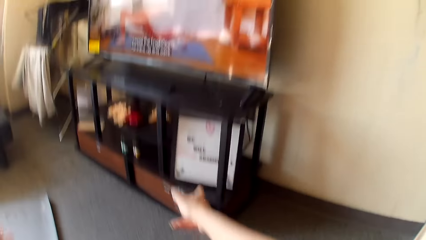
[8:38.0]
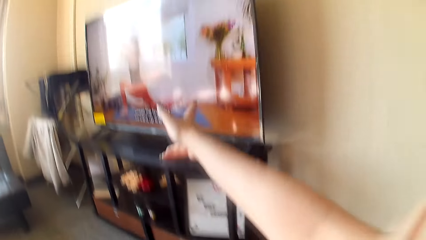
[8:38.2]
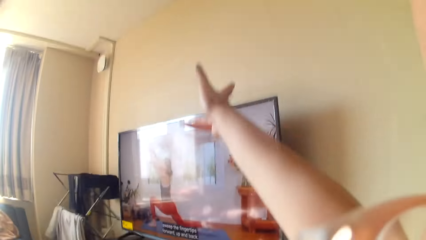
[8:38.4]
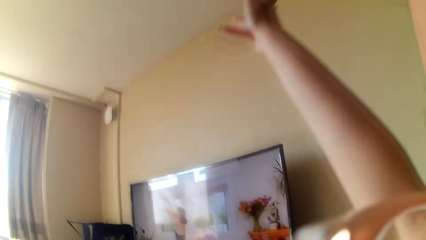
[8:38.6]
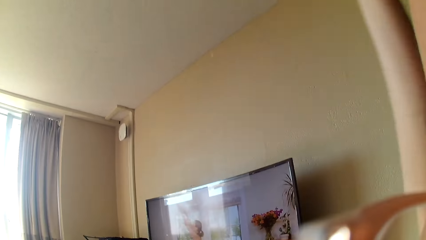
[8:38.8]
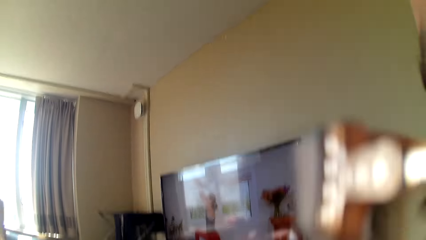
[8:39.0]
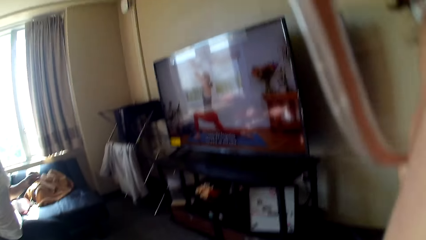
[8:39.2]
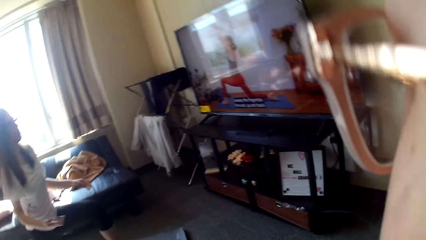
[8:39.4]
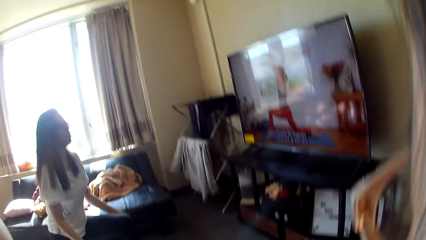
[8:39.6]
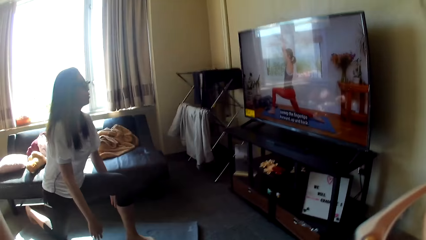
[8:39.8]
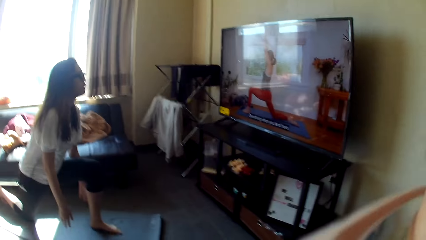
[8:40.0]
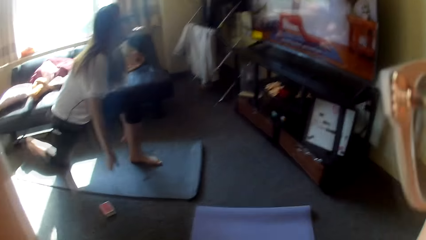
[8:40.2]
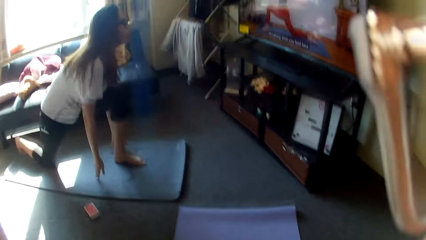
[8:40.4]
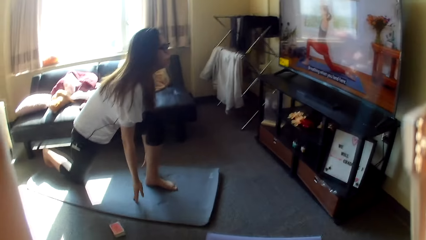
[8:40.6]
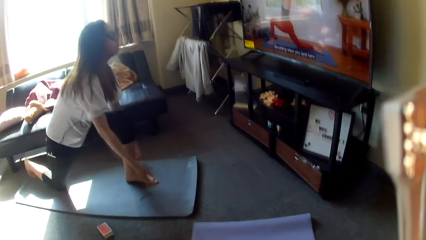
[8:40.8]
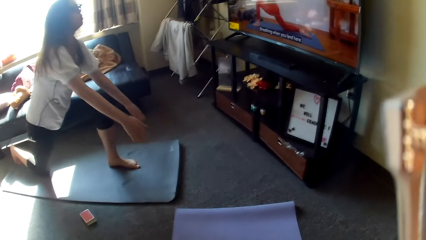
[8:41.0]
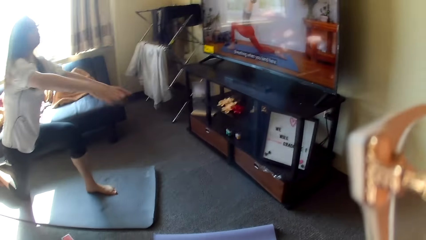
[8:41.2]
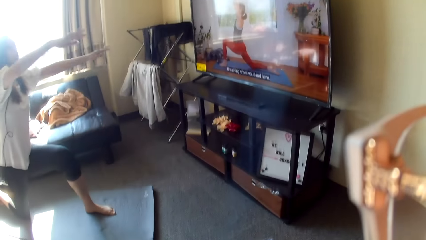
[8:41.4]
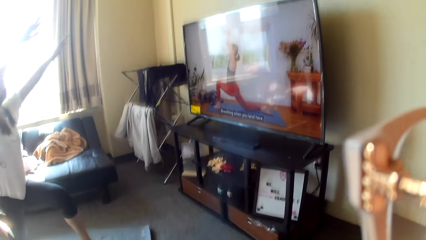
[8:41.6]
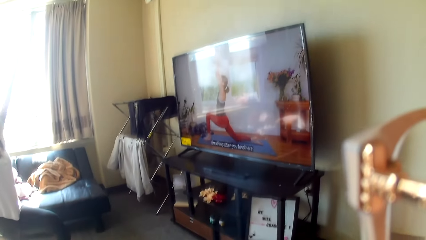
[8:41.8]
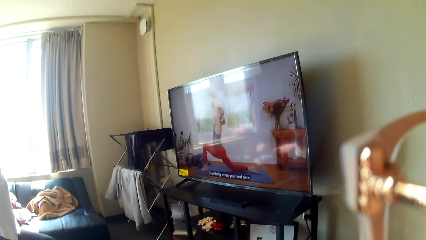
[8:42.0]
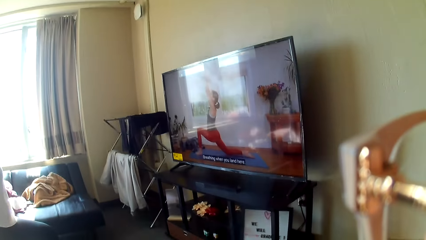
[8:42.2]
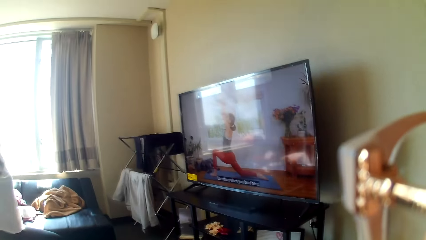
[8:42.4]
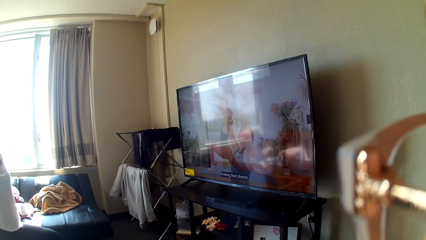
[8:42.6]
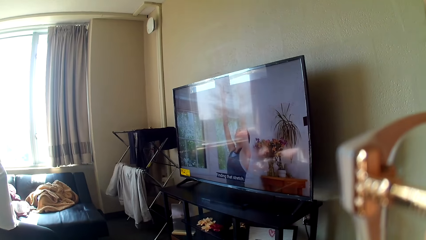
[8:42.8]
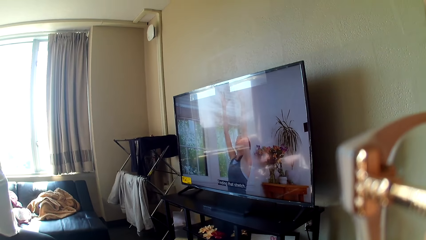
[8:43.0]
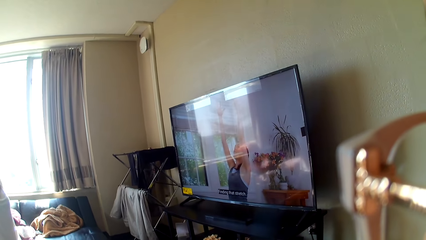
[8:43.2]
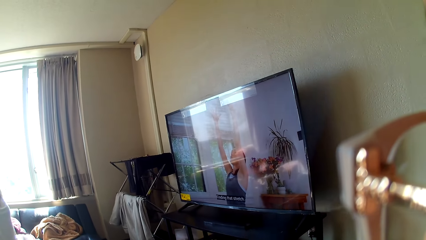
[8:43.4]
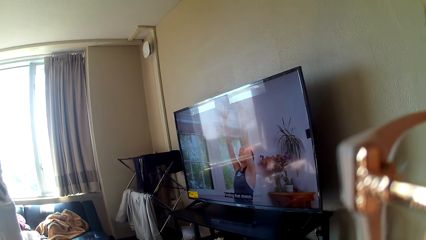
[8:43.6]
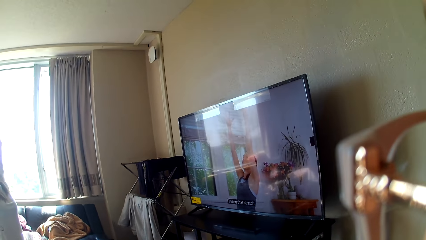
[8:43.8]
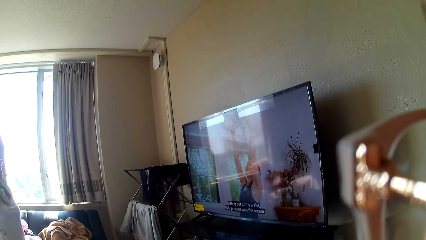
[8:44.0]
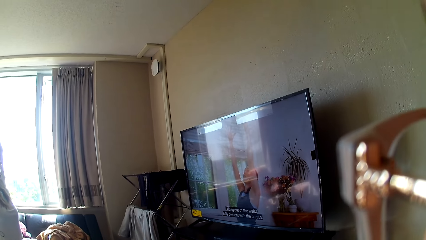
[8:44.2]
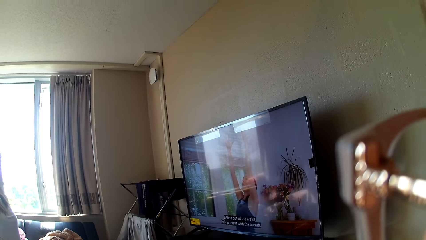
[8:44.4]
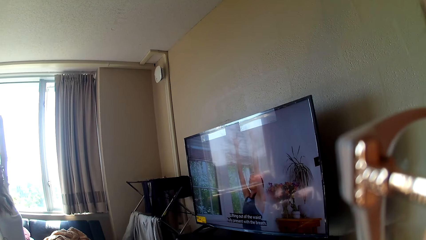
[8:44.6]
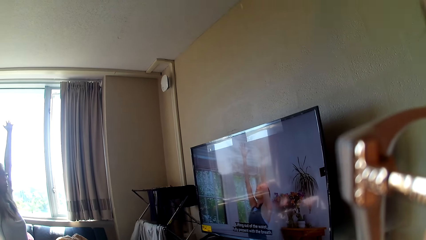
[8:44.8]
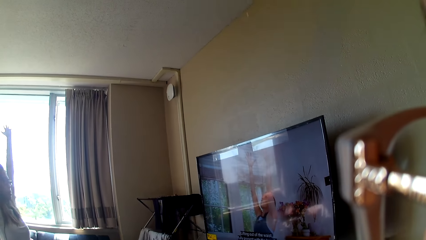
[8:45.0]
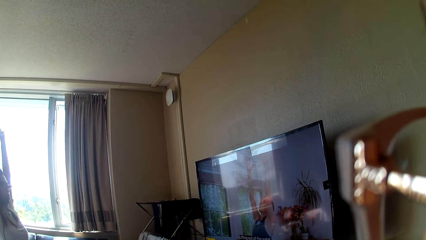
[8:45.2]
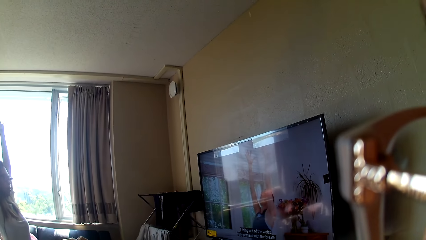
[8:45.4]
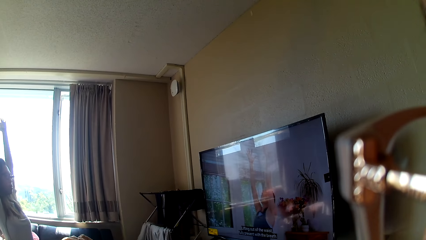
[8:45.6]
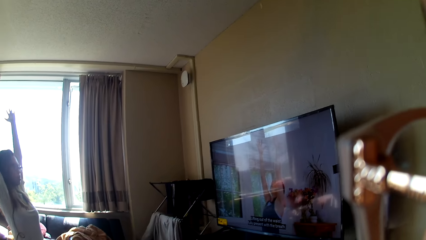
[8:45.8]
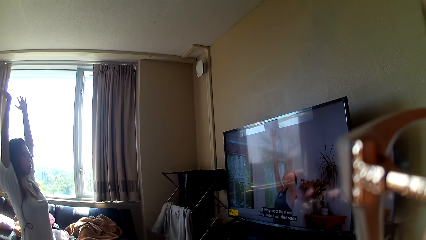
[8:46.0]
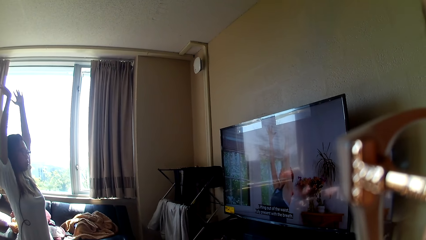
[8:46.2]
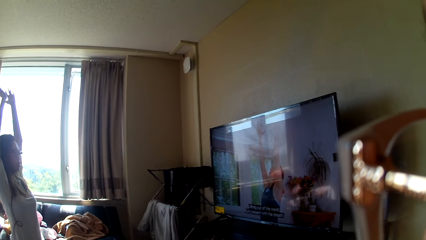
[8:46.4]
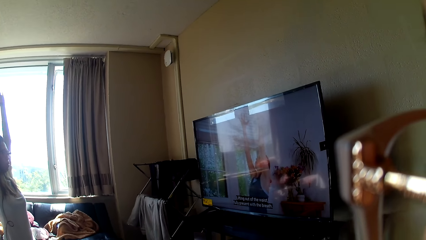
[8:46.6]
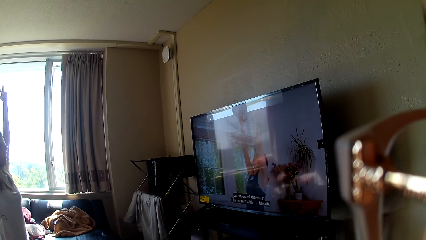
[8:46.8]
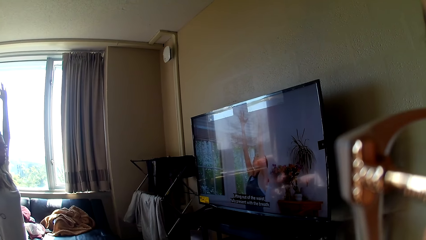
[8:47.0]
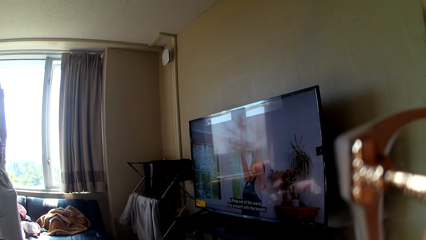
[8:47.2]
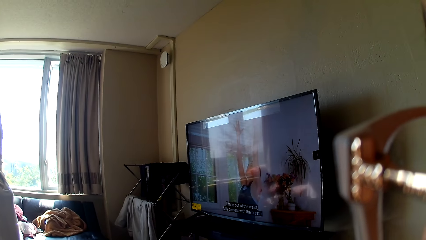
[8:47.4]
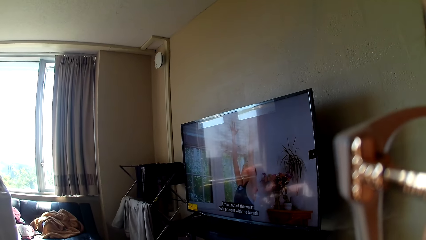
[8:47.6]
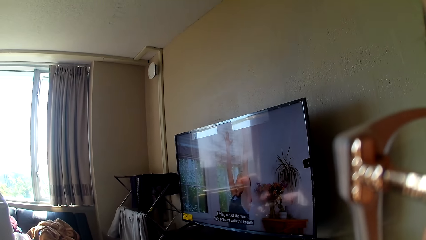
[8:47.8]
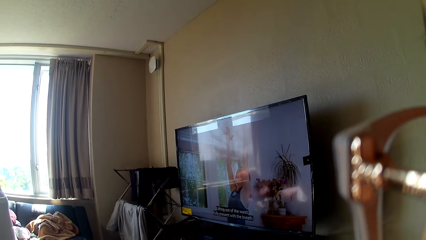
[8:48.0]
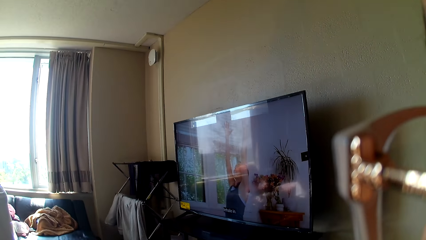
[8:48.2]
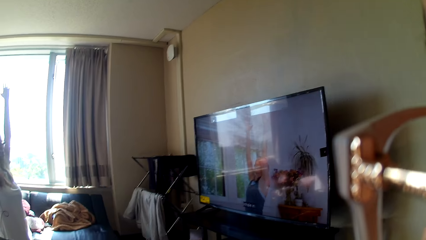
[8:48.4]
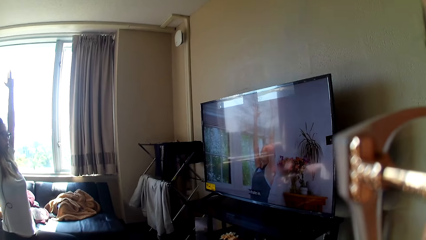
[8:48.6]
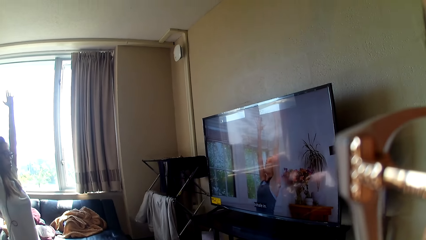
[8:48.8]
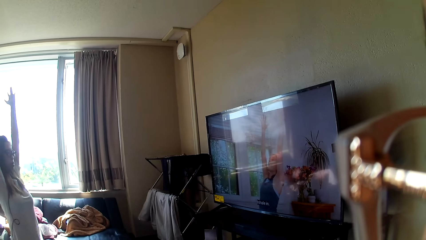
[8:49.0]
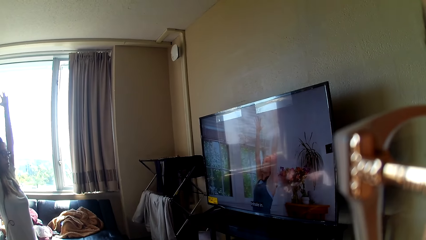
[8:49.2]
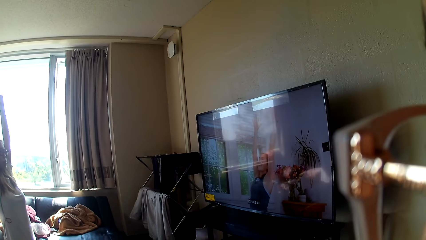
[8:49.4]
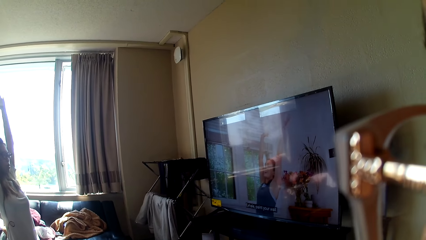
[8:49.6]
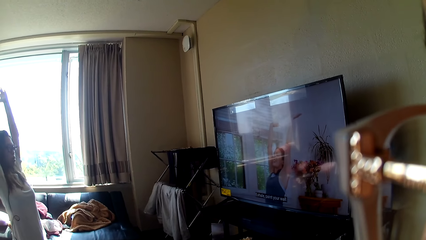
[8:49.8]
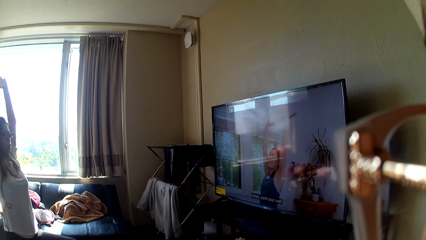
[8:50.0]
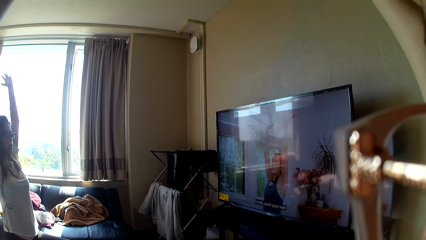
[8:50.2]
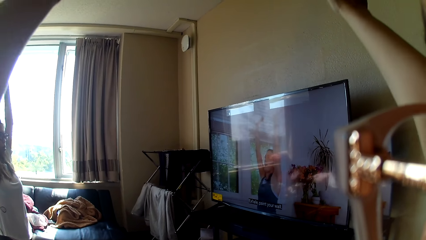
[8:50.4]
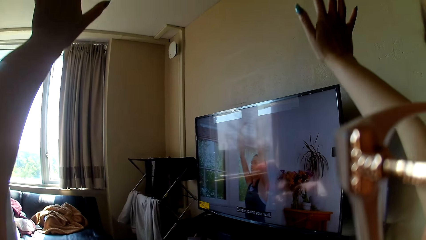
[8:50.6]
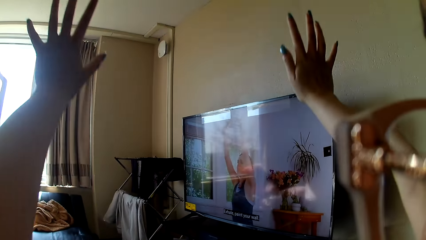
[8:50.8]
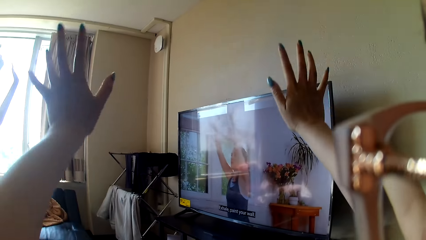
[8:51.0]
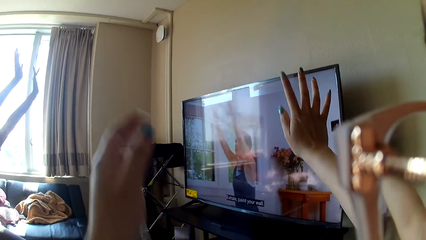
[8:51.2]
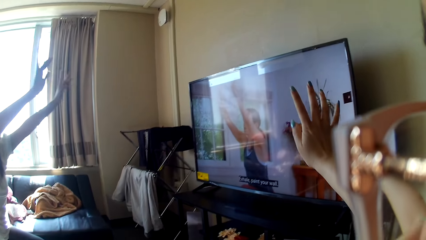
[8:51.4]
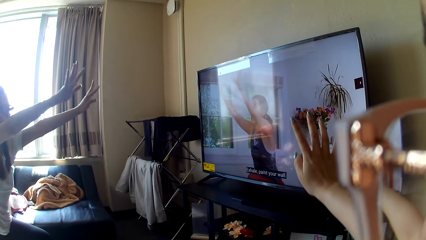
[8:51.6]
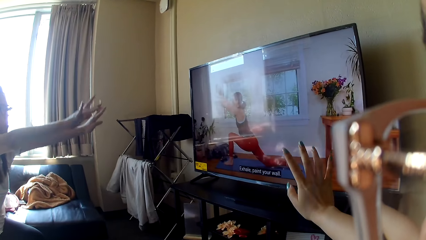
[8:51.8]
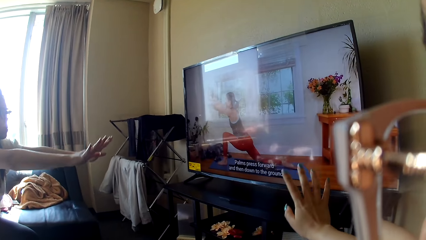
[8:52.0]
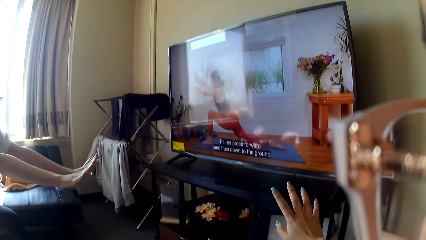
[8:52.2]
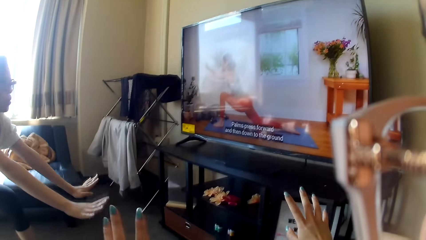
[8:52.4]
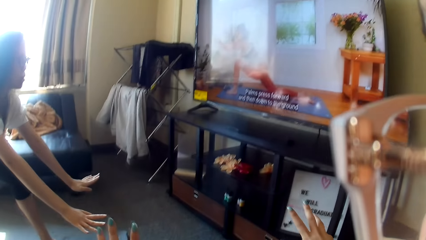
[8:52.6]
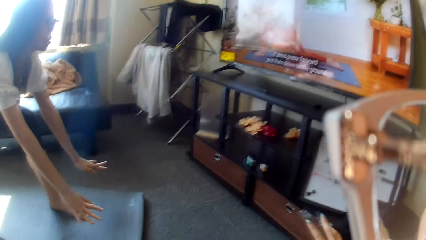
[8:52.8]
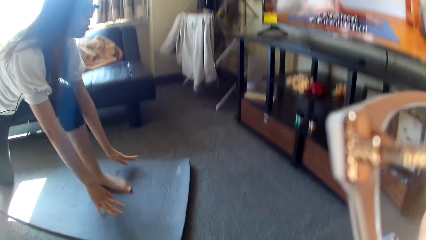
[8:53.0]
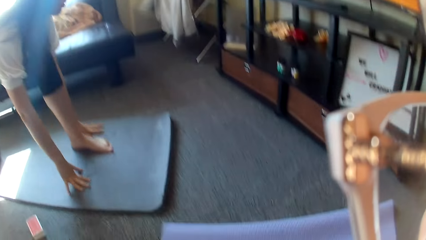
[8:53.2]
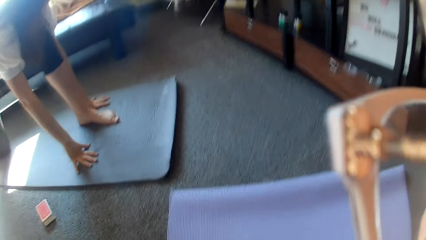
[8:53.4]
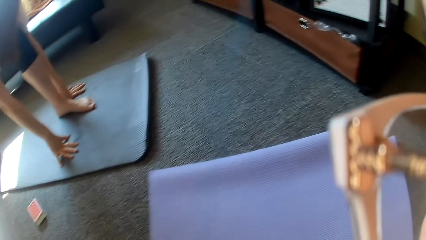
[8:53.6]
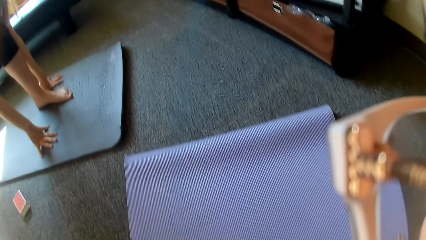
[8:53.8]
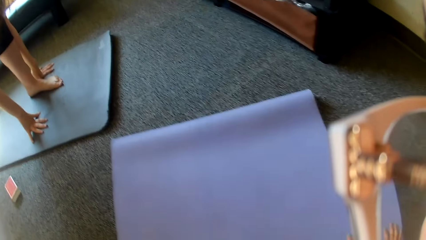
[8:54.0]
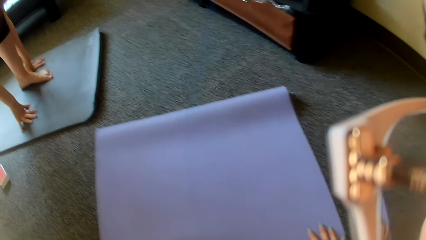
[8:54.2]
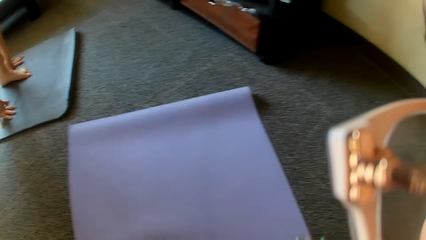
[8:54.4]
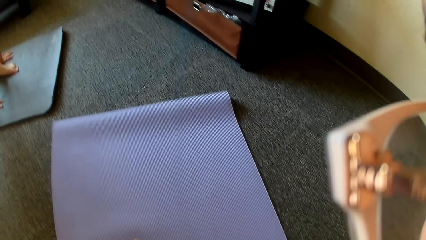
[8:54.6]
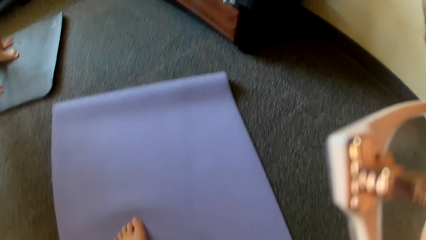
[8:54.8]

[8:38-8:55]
The camera wearer raises her hand. A lady raises her hands. The camera wearer adjusts the camera. She puts down her hands. The lady puts down her hands and puts her hands on the mat.
